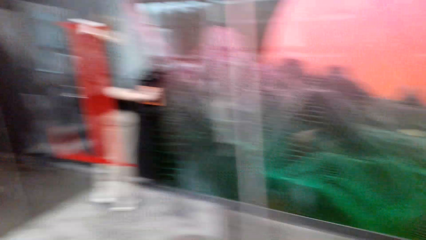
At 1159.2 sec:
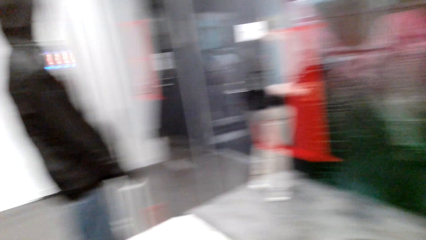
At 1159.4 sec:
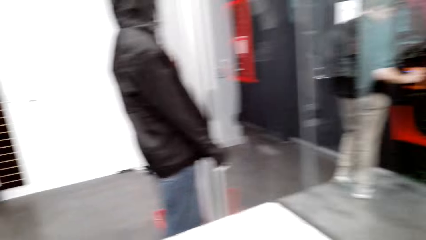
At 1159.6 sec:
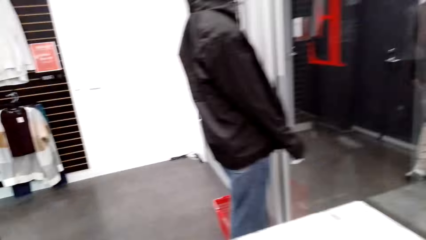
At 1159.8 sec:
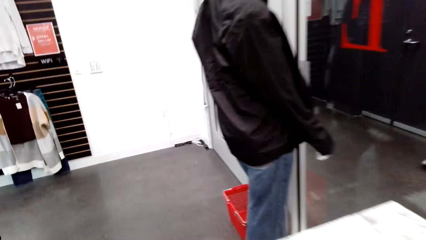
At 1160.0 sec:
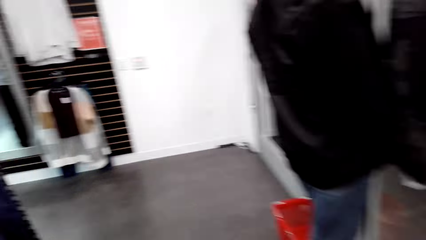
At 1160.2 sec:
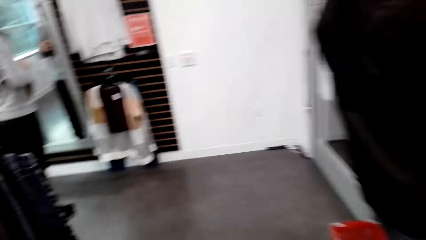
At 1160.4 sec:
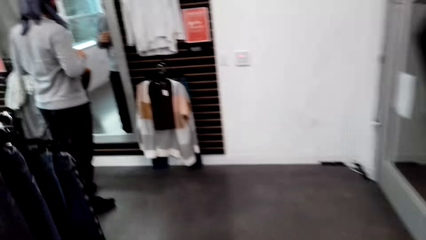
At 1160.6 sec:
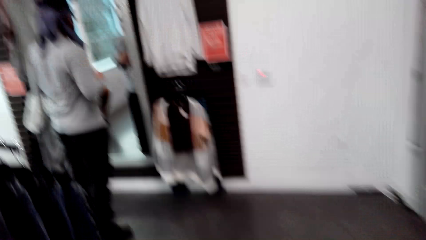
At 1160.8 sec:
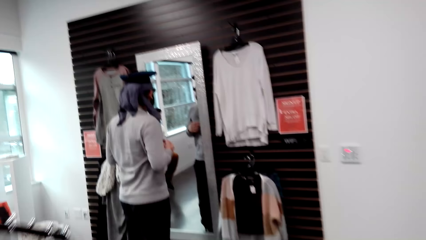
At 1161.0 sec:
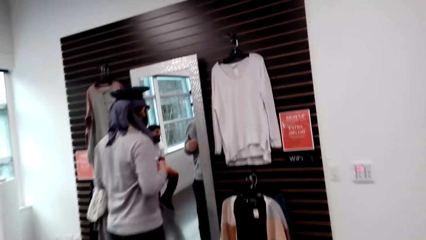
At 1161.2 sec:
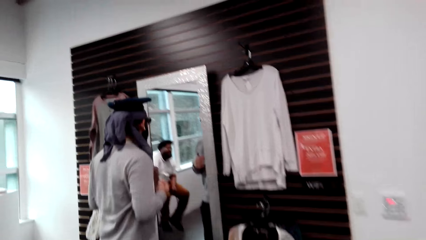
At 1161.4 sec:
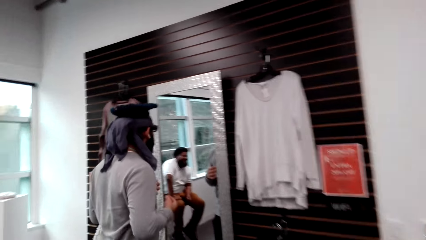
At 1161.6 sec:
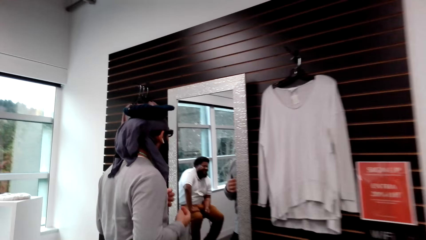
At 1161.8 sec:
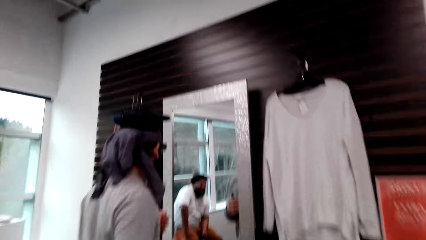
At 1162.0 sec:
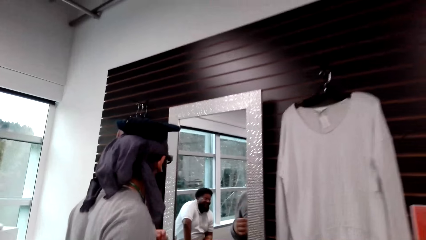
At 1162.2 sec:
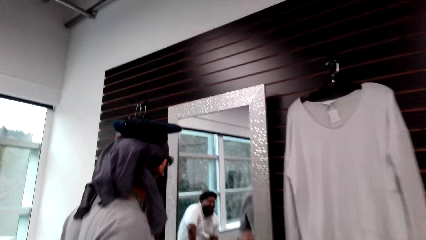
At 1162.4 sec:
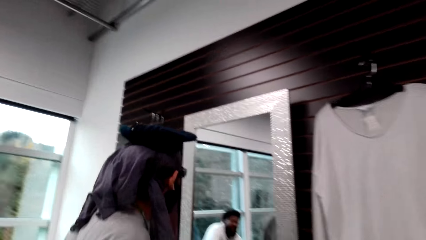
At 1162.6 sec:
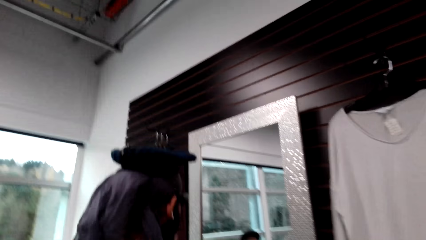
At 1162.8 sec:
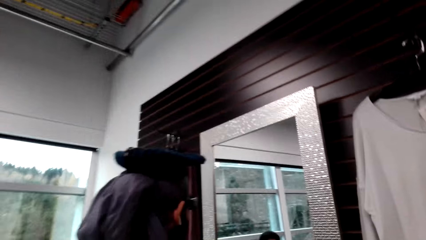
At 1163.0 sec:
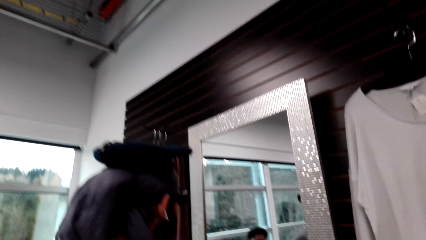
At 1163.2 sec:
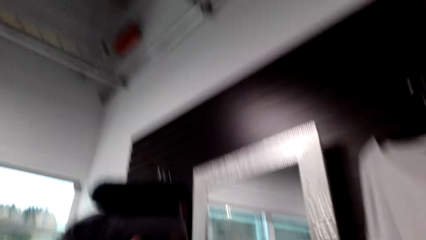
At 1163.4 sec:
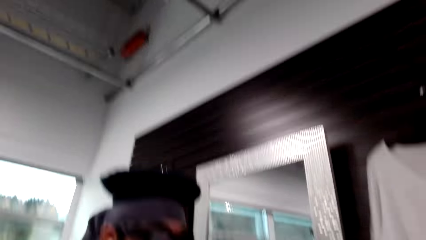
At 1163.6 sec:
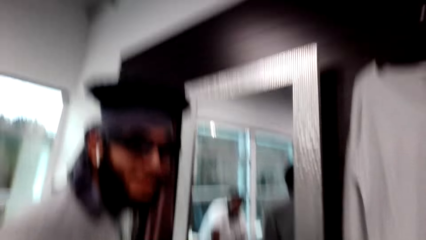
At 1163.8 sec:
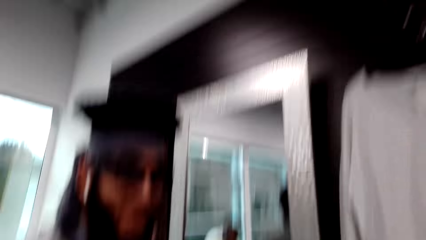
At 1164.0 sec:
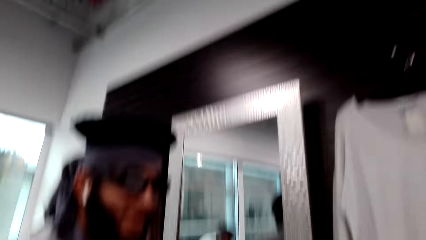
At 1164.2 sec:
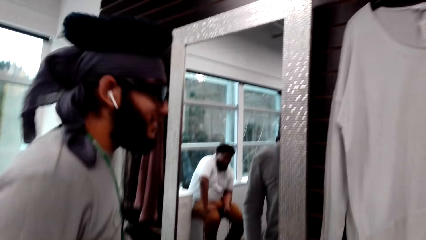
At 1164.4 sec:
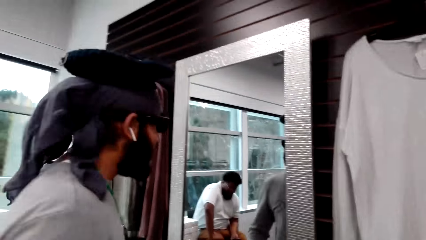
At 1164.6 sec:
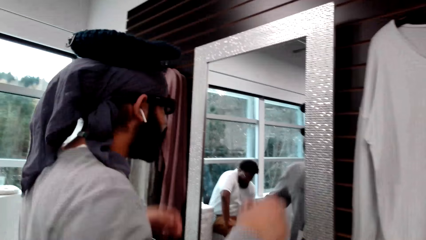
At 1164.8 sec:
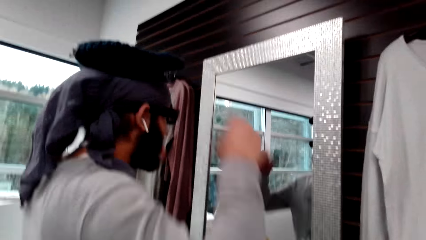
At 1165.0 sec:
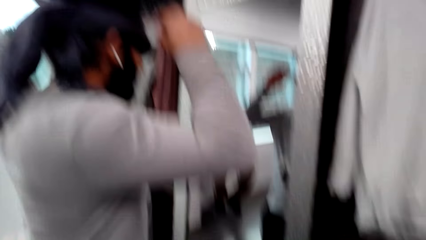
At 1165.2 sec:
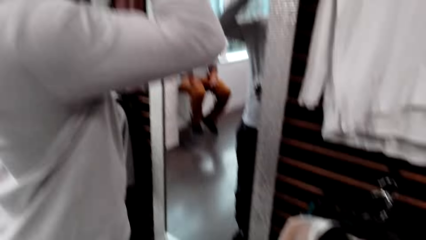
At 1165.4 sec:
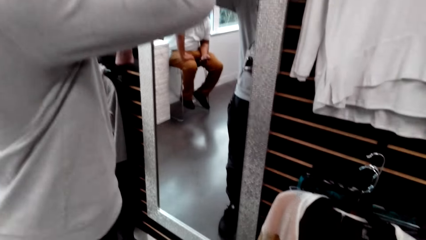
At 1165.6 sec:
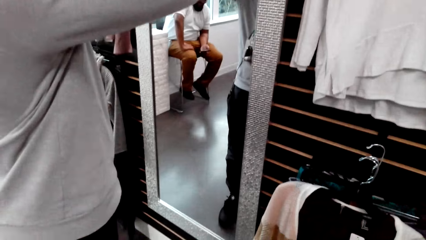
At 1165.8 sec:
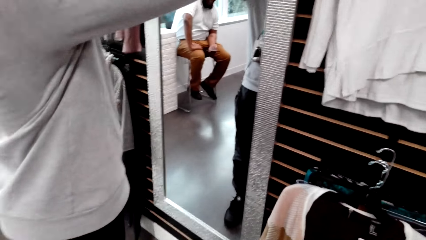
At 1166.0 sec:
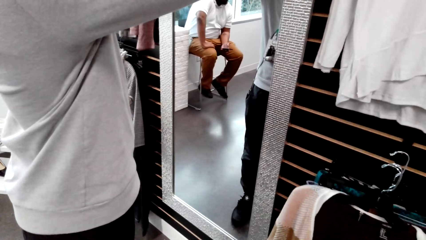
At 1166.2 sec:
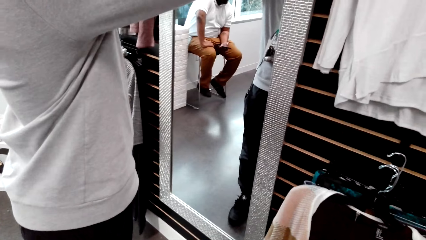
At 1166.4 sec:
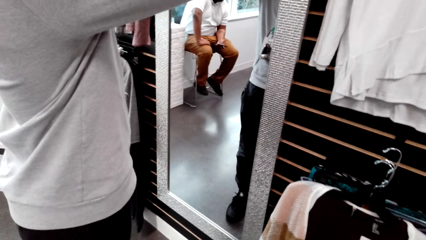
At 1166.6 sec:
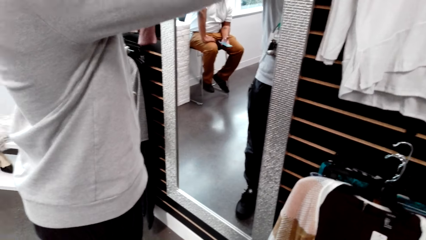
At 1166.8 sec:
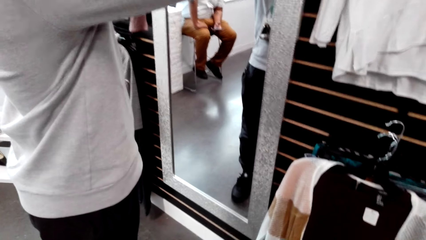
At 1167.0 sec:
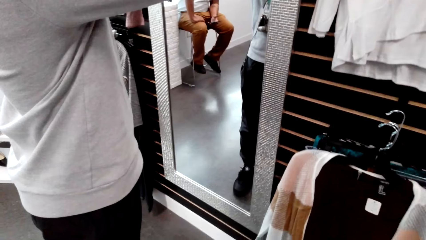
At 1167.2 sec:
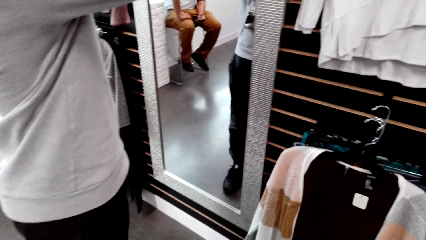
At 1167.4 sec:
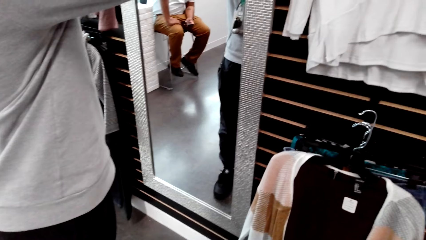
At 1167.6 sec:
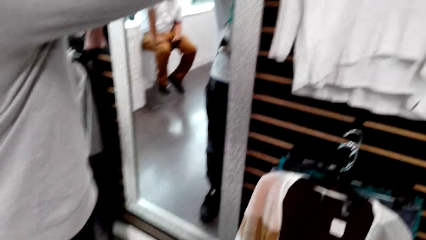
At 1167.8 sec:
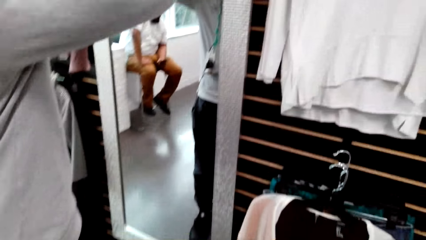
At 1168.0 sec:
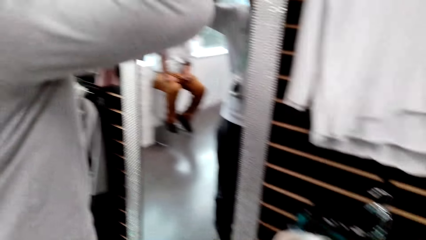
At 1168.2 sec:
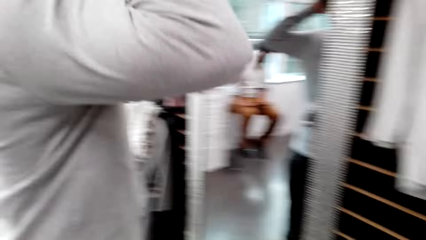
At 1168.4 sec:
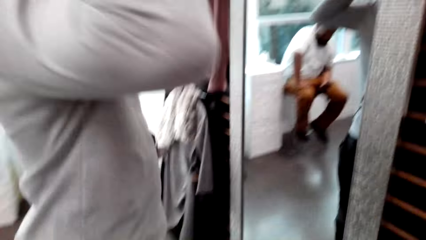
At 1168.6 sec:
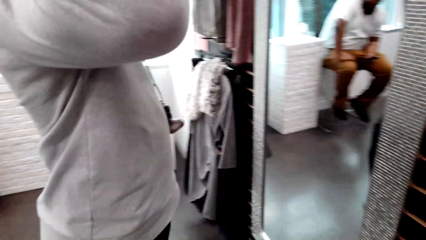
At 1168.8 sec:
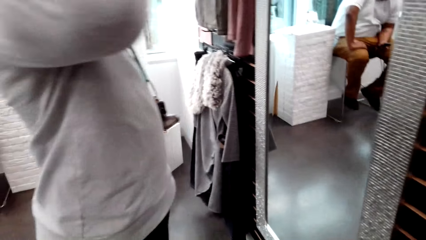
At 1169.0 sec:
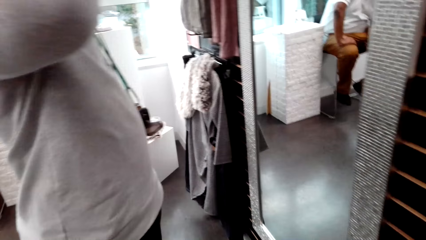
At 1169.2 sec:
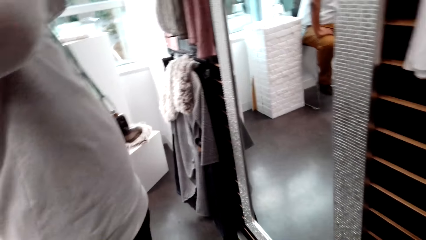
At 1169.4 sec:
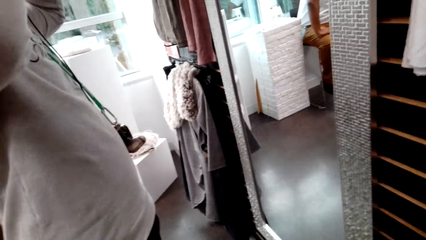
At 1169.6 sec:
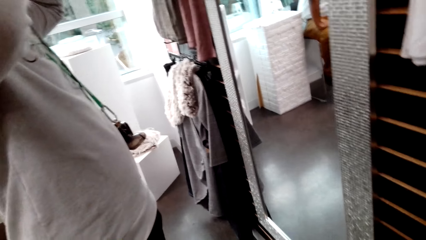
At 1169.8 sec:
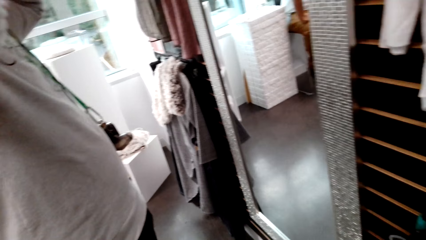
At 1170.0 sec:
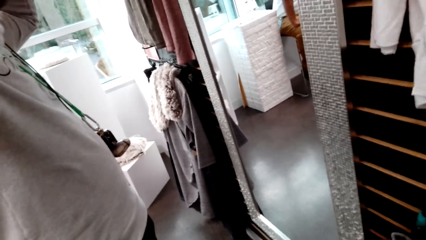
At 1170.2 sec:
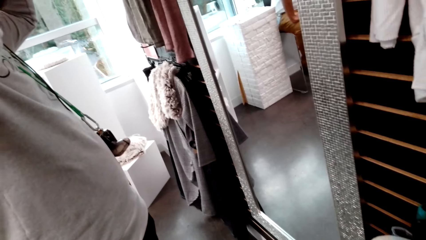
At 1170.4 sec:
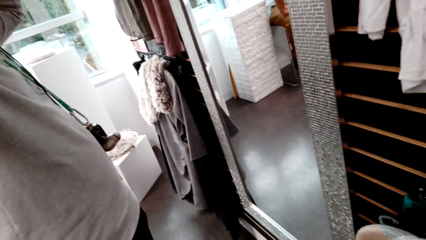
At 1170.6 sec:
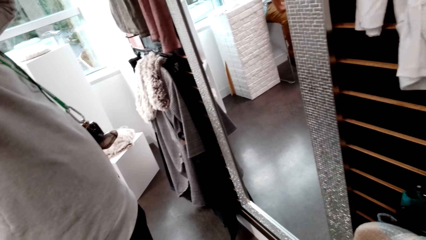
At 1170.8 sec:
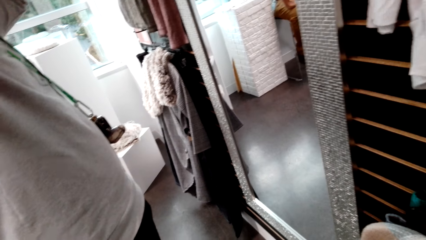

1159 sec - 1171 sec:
The camera wearer walks in the clothes store. A man looks at himself in a mirror. The man interacts with the camera wearer. The camera wearer converses with the man. The man adjusts a cap.

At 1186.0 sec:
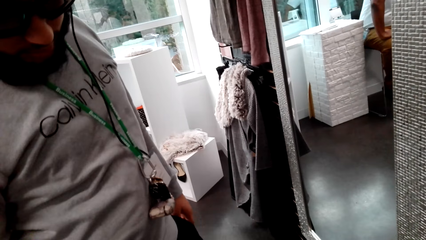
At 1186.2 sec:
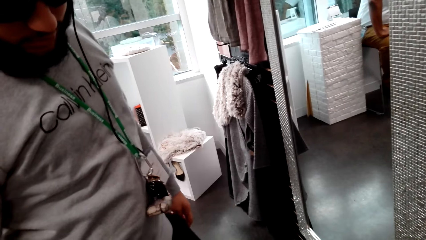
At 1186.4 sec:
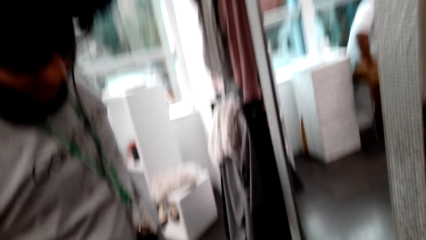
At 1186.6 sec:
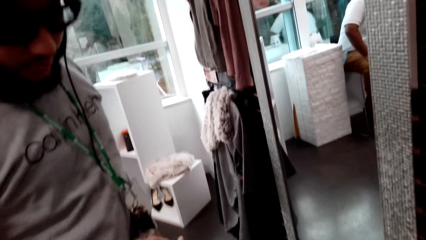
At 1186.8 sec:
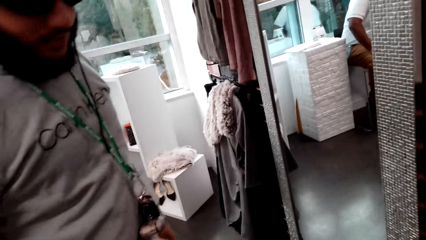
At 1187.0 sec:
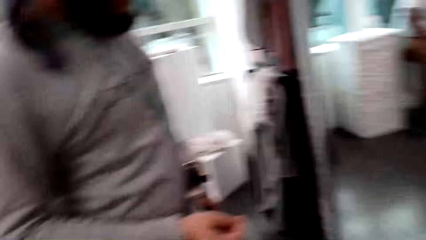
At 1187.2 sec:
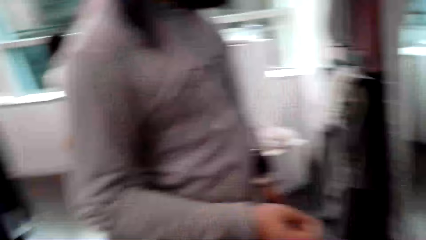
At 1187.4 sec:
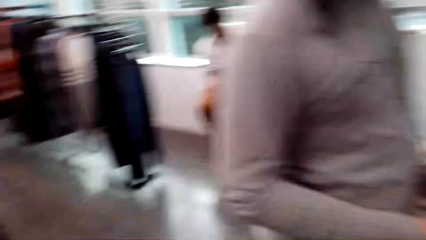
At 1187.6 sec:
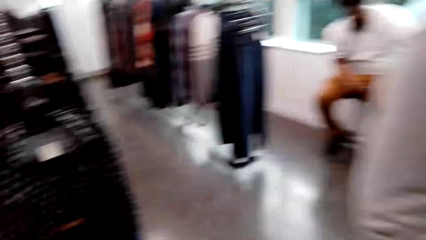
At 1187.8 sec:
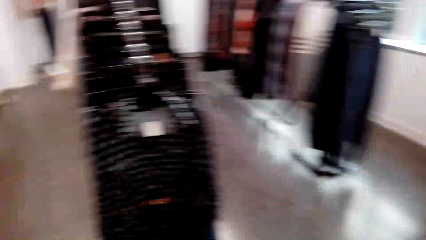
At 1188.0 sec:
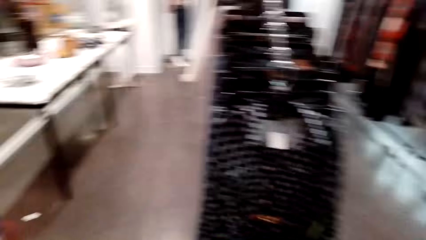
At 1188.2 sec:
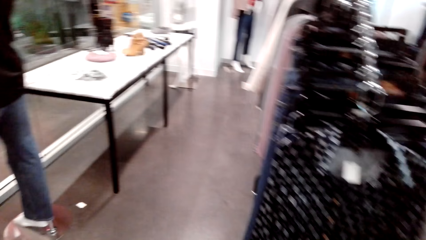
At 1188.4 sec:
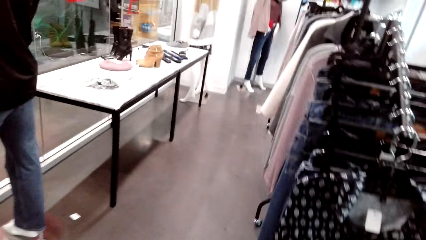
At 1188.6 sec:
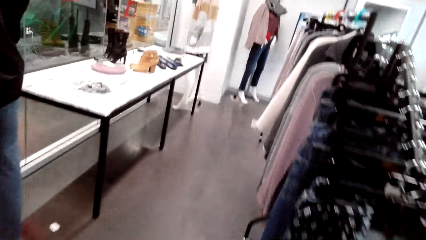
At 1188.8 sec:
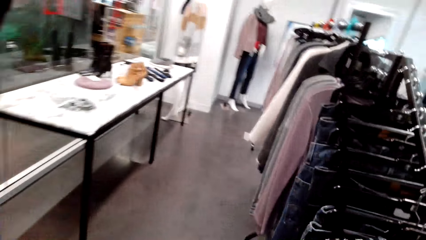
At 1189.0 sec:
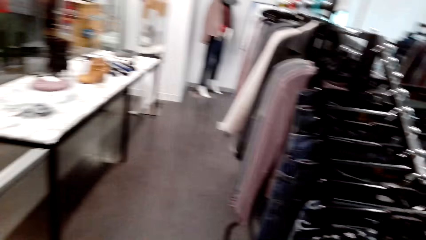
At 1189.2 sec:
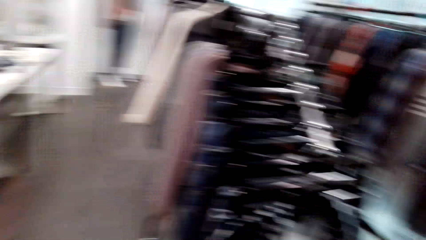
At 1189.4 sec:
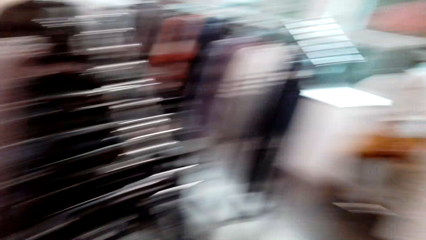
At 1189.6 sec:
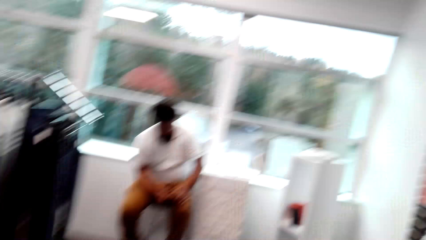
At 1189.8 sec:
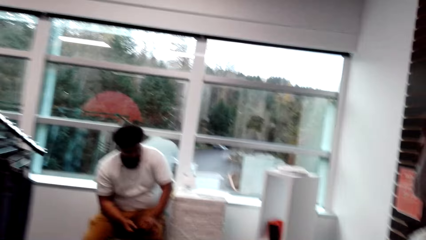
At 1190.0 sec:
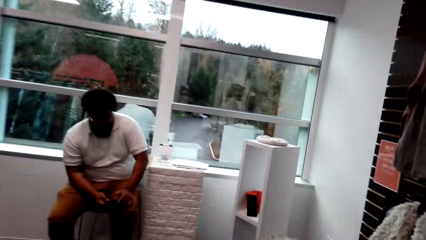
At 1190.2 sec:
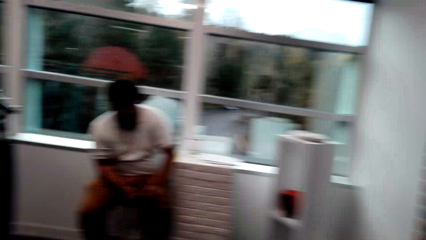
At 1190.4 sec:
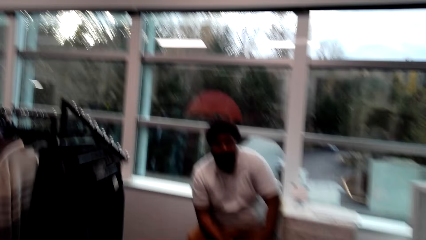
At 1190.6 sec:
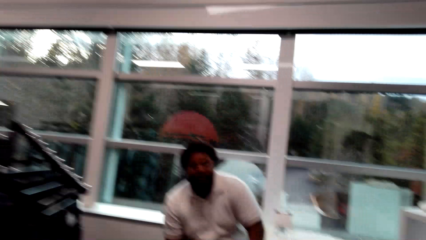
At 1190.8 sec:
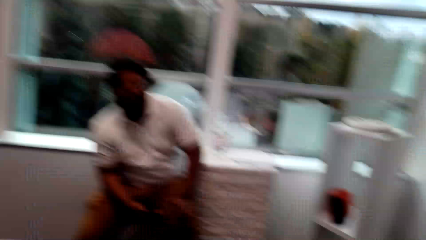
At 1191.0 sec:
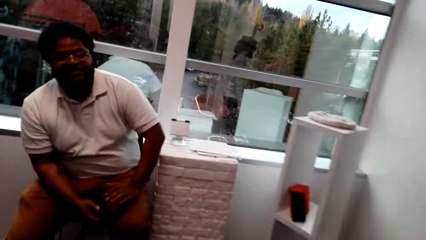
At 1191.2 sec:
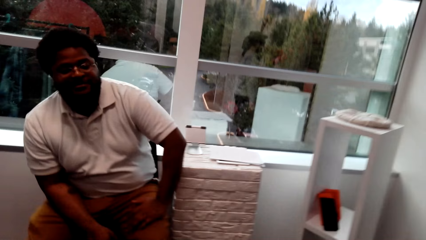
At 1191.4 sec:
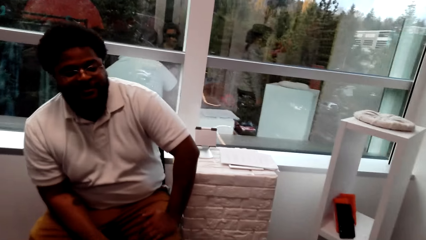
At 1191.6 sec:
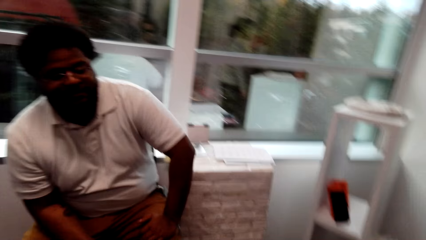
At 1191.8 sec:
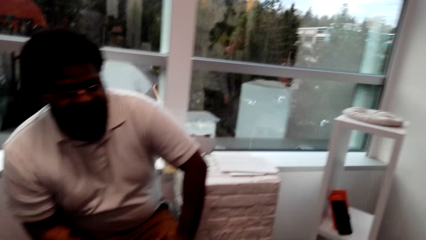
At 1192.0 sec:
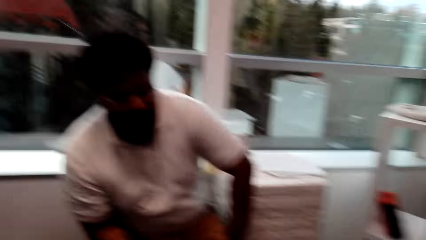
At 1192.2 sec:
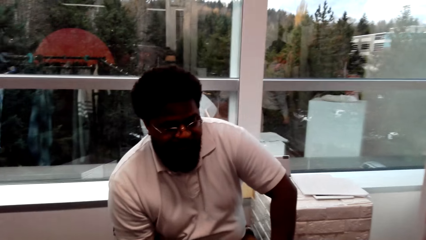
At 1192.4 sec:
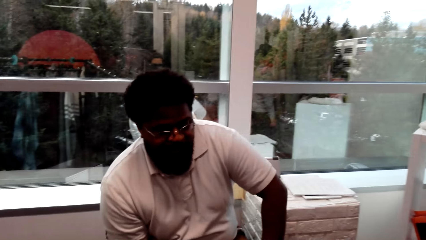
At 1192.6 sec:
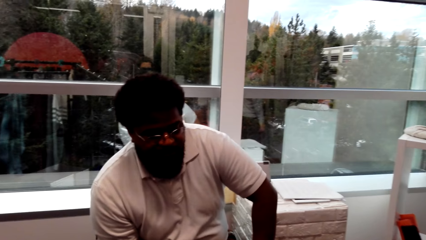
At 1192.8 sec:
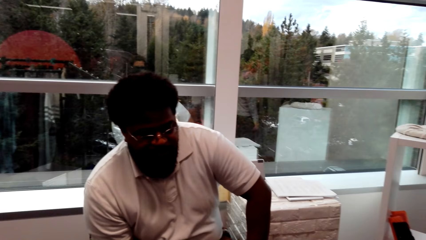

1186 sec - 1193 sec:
The camera wearer walks in the clothes store. They converse with a man.
